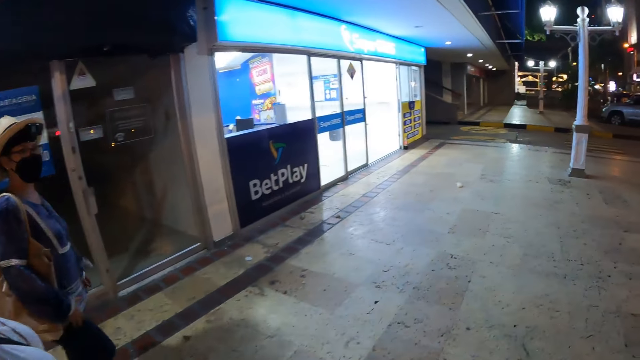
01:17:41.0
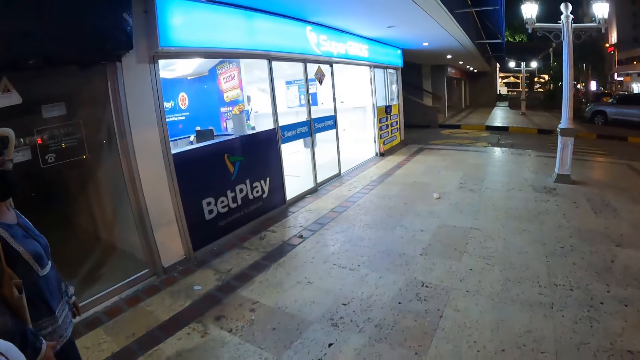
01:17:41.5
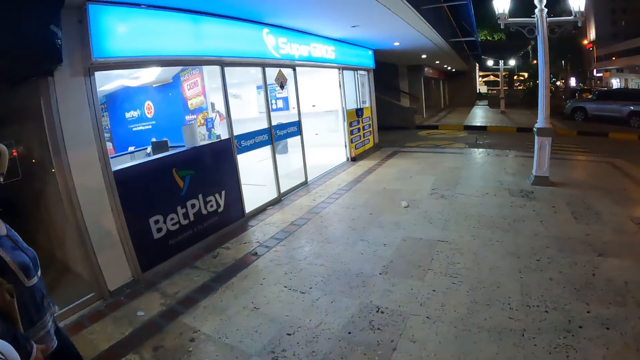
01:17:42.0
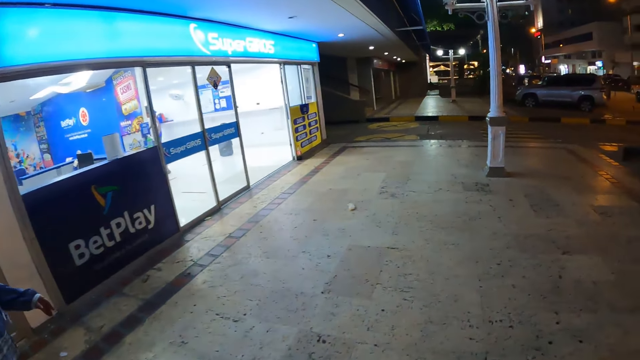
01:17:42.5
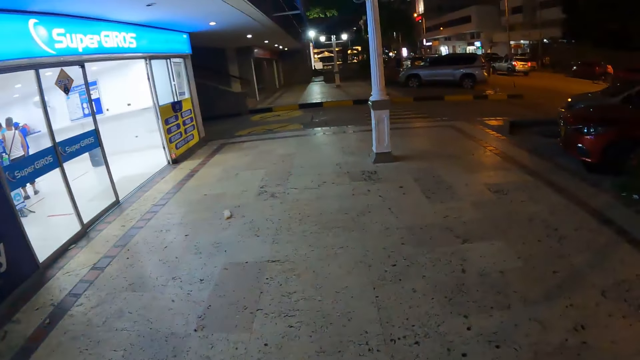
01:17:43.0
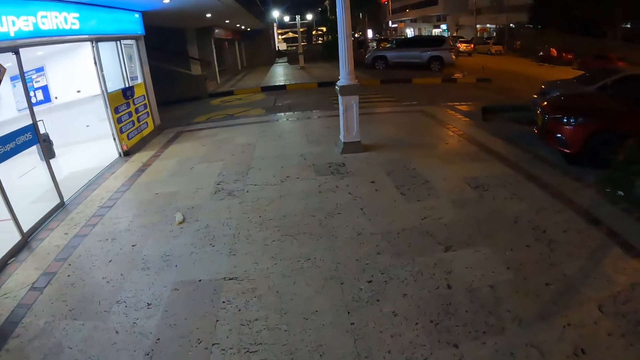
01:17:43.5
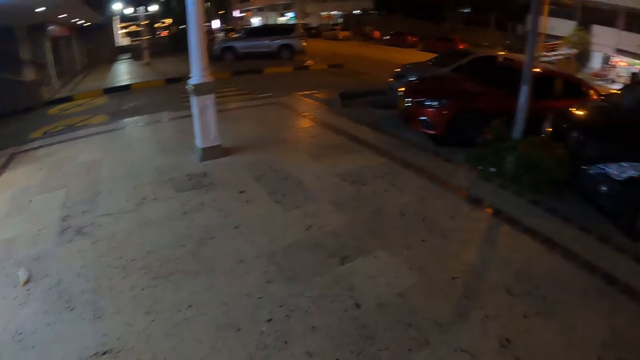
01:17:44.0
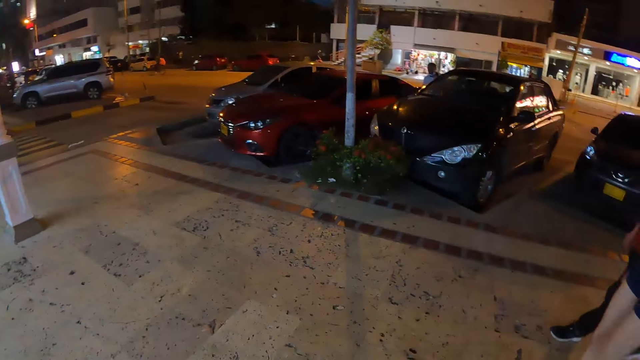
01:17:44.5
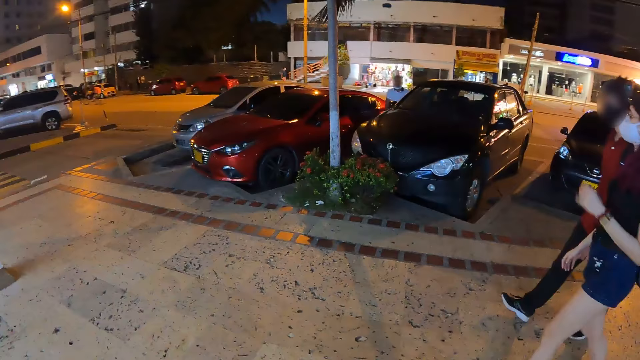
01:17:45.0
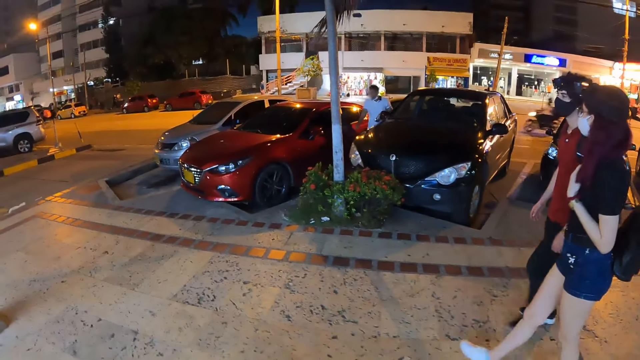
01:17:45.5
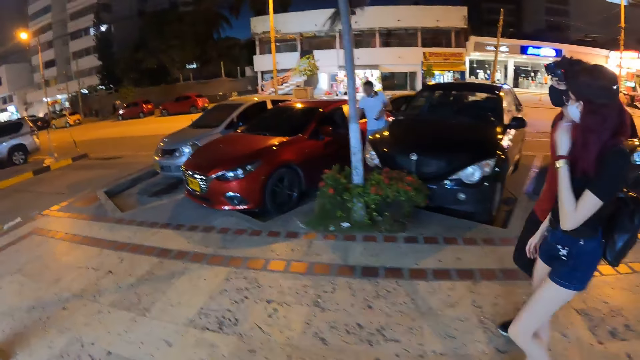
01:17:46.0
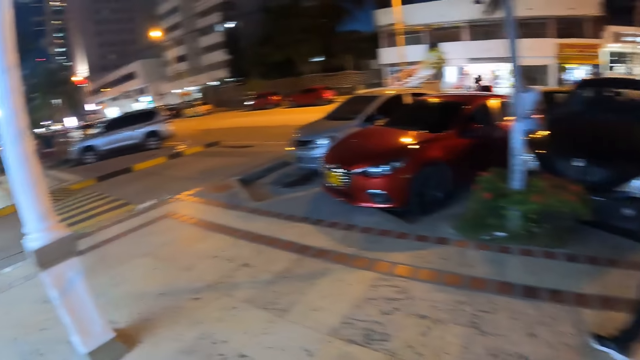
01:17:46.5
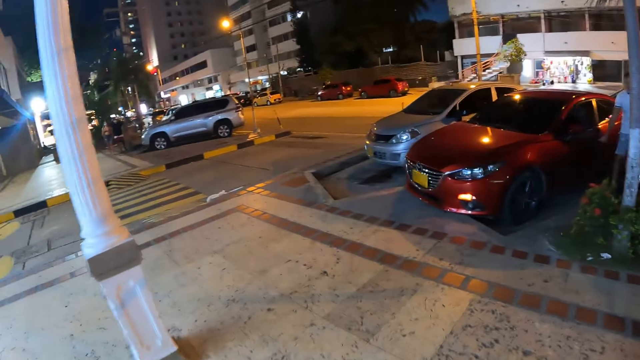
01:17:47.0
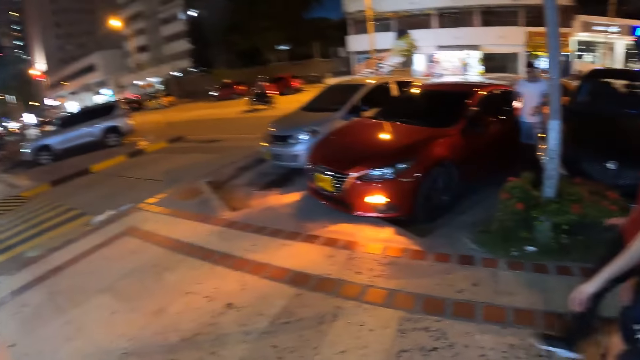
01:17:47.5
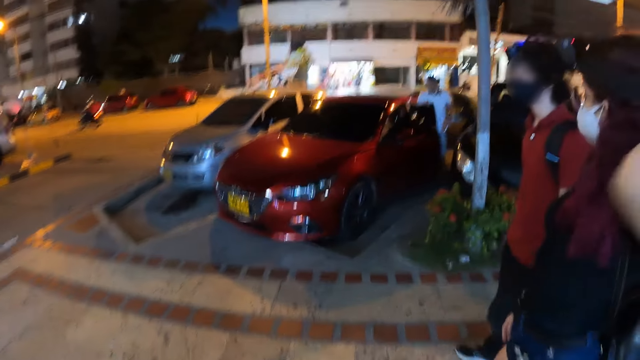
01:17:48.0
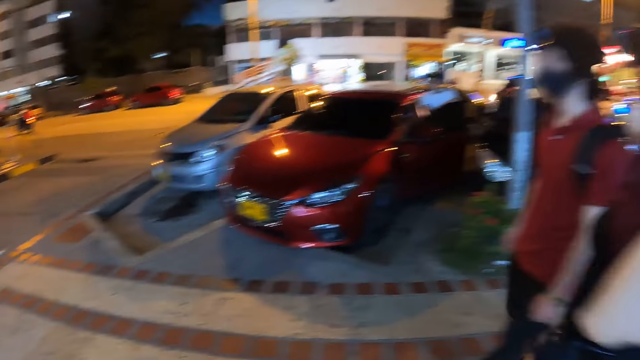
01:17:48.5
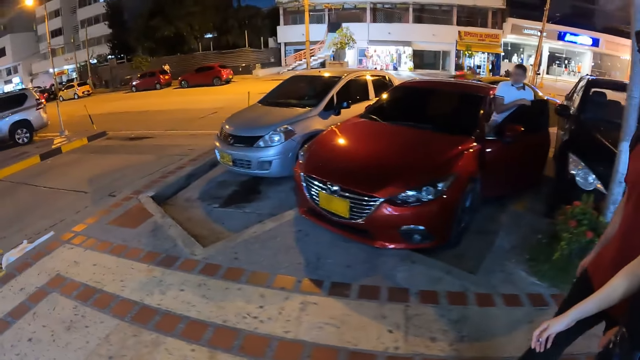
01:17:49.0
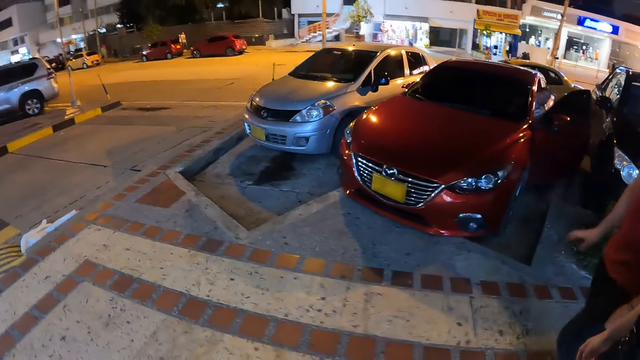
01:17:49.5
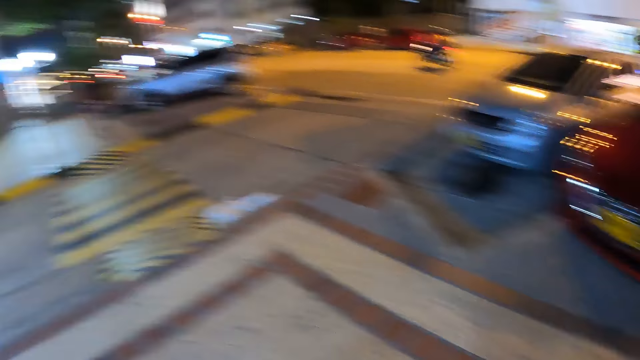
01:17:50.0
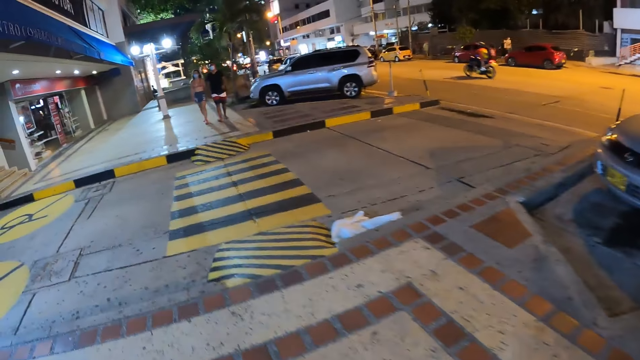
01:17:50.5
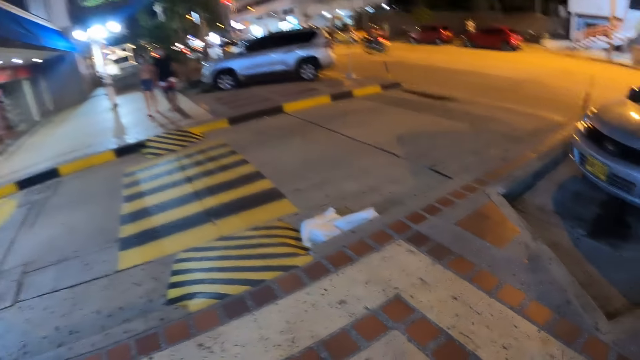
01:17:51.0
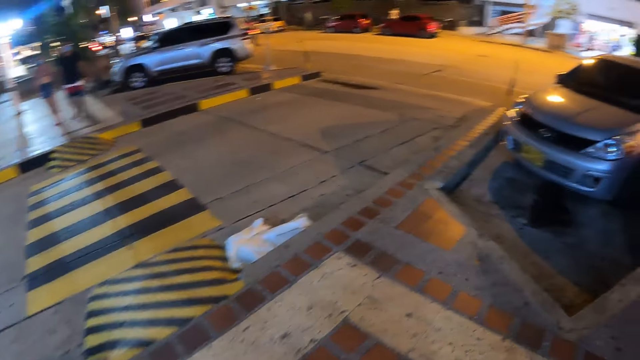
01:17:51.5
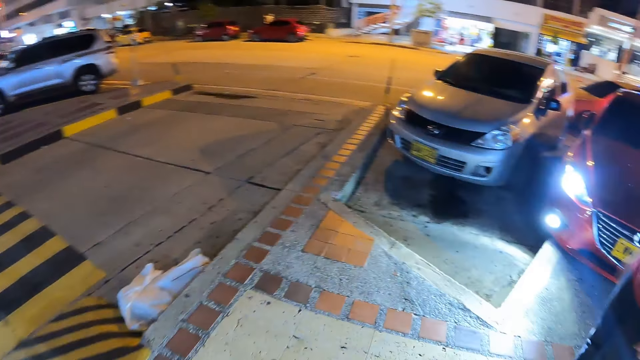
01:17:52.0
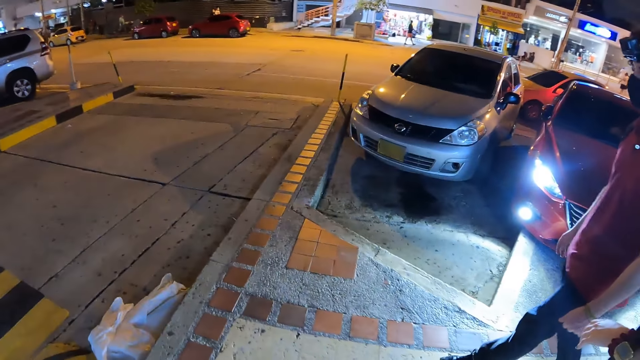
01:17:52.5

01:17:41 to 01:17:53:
The woman touches her hair with her left hand. A man opens the door of a car on the road with his right hand.

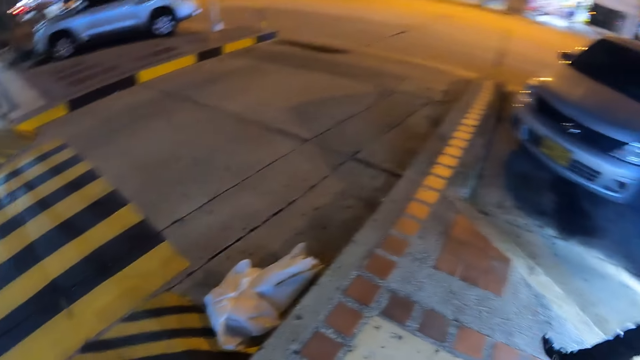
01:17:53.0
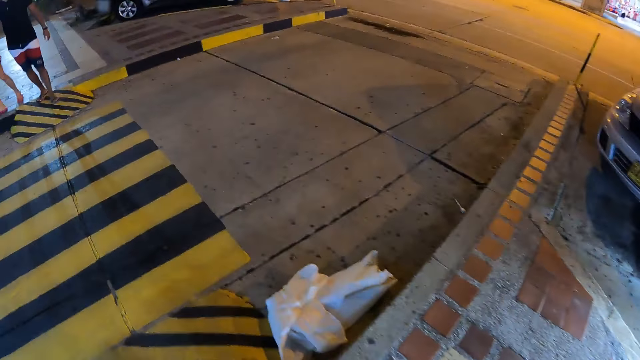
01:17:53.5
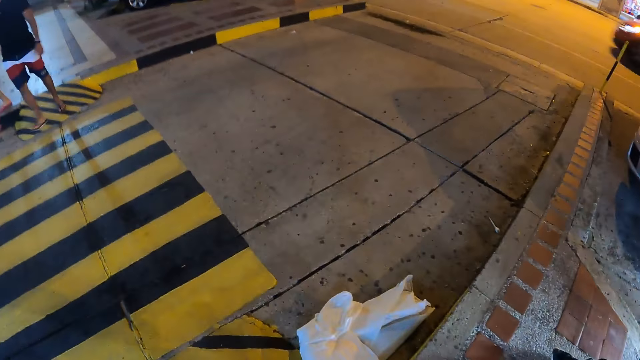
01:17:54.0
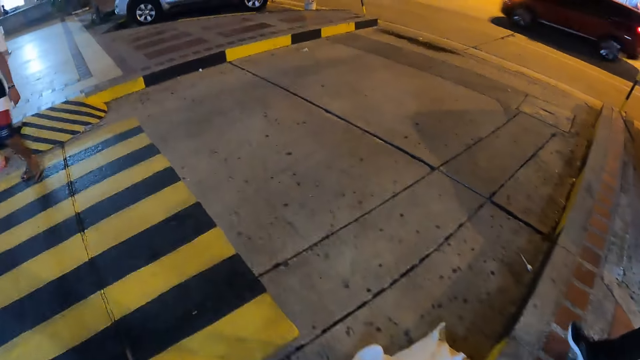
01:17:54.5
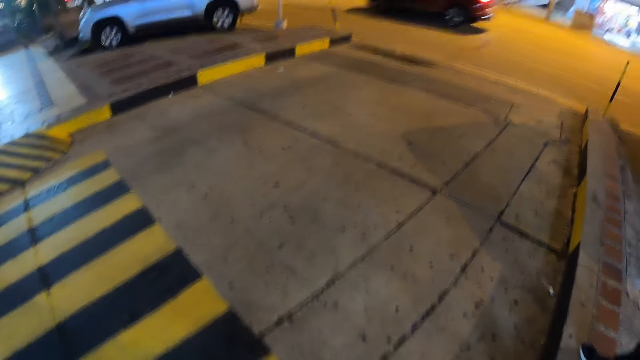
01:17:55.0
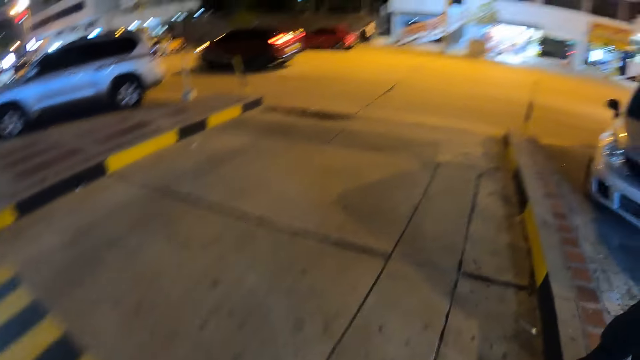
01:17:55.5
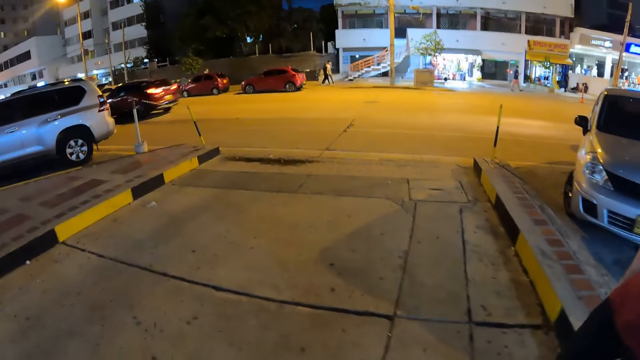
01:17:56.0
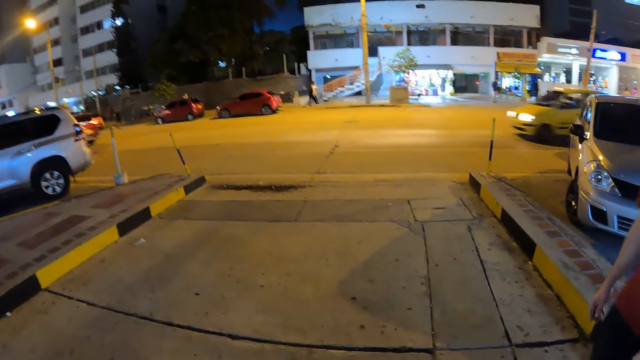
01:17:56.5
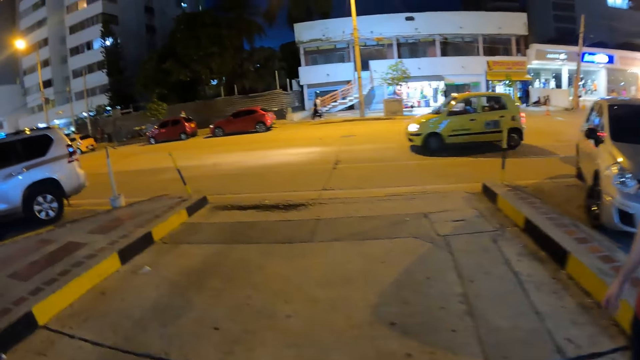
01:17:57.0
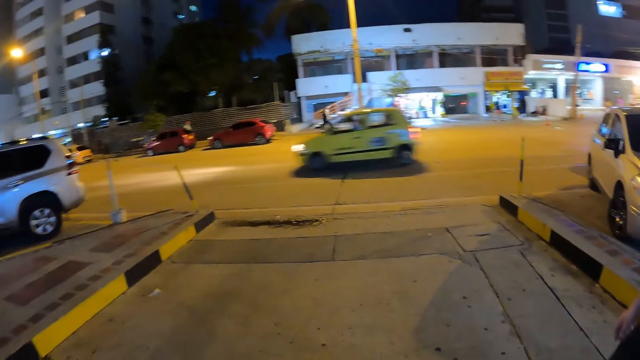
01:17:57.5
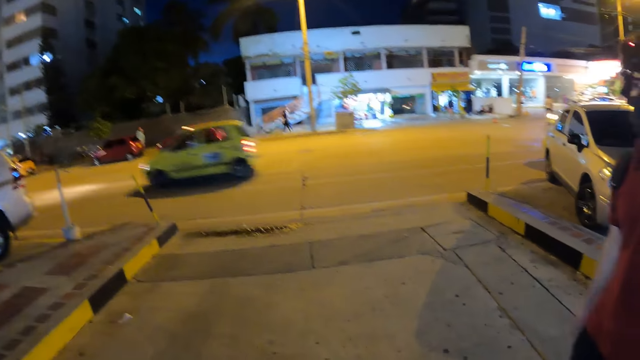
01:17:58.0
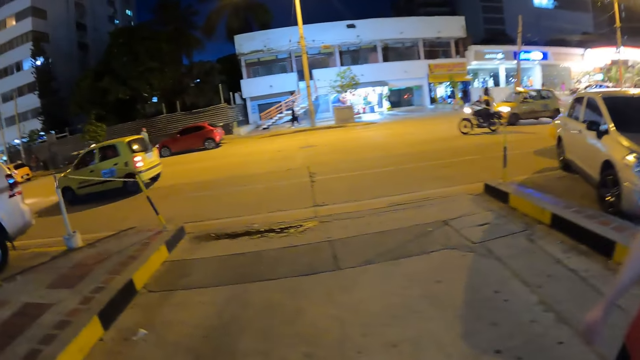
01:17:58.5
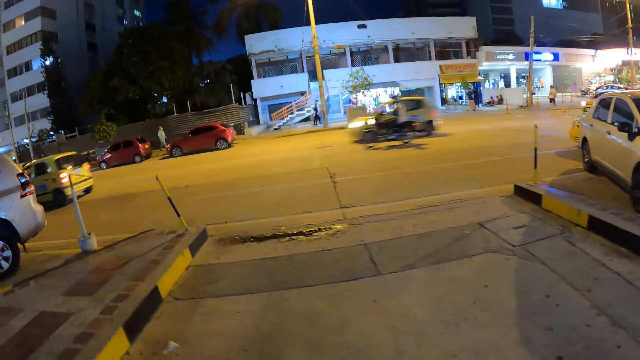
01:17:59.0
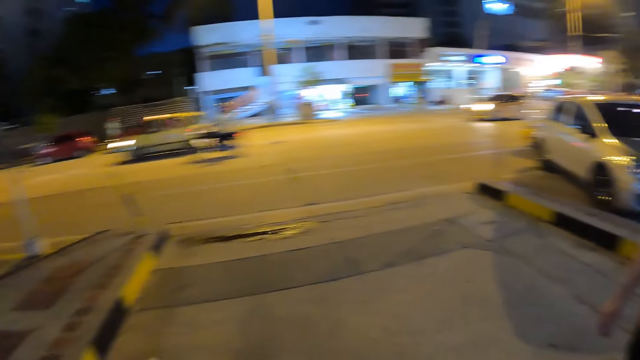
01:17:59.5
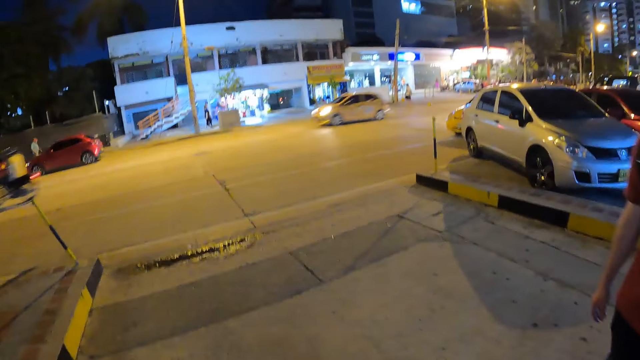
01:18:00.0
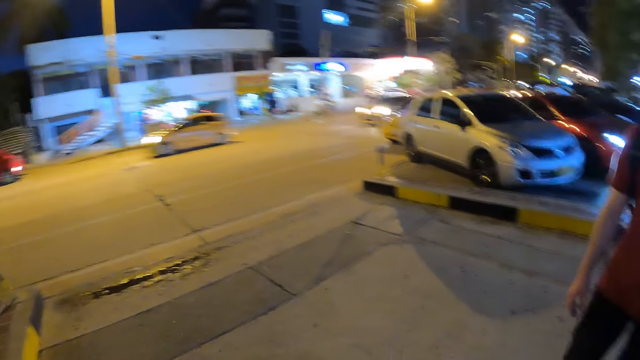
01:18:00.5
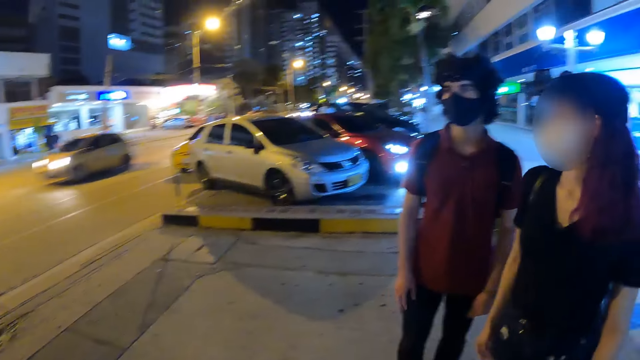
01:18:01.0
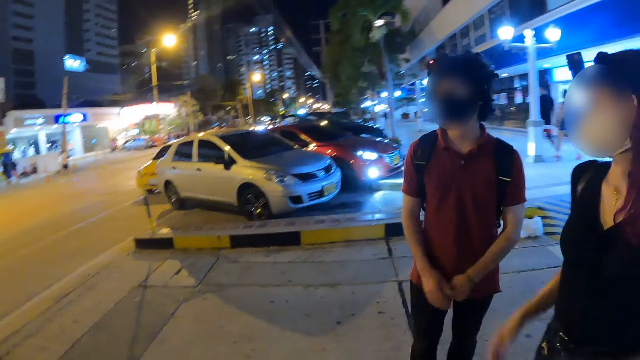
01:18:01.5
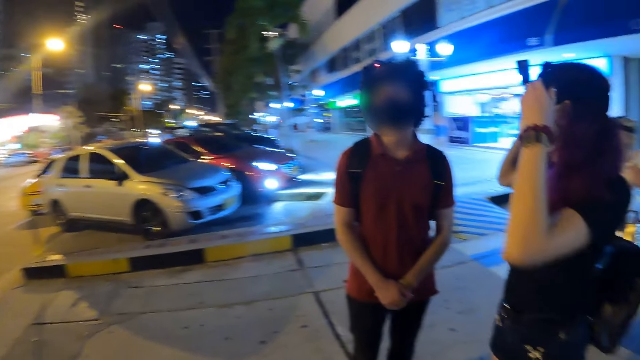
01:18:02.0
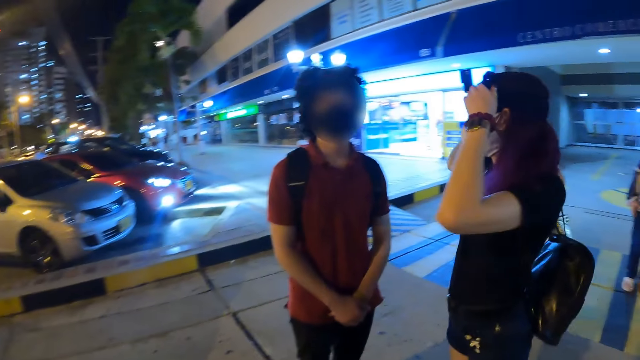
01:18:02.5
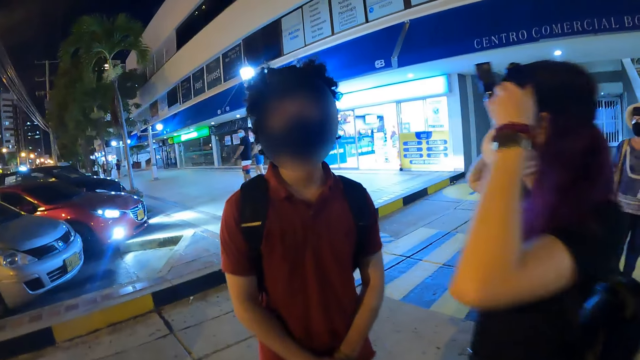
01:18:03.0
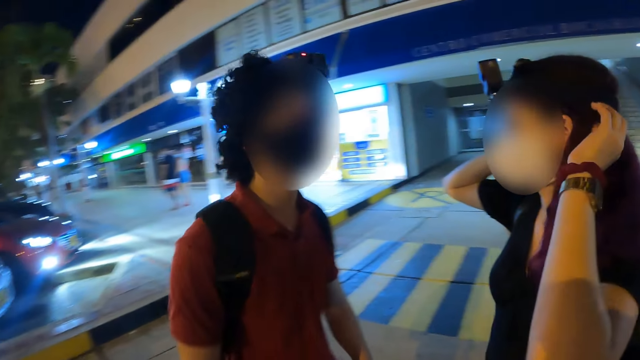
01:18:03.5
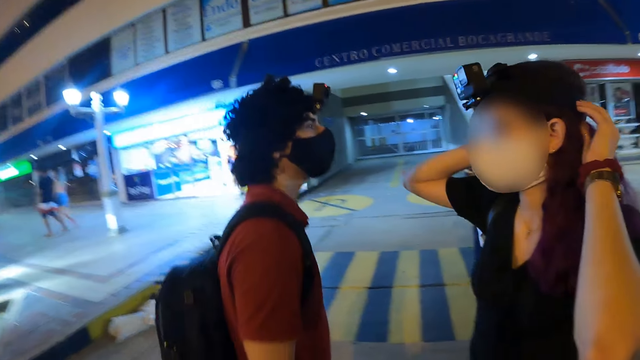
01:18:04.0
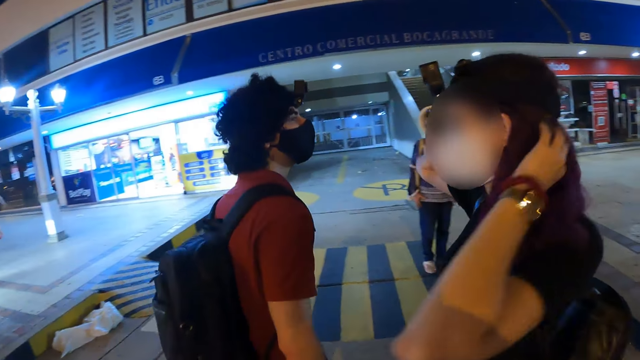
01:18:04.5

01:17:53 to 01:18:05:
The camera wearer walks towards a crosswalk with the man, a woman, another woman and a third woman. The first woman adjusts the camera on her head with her hands.
